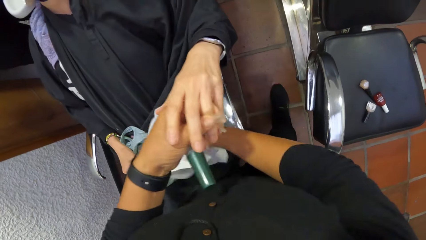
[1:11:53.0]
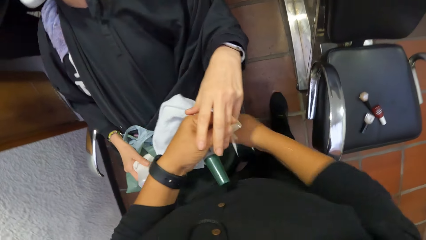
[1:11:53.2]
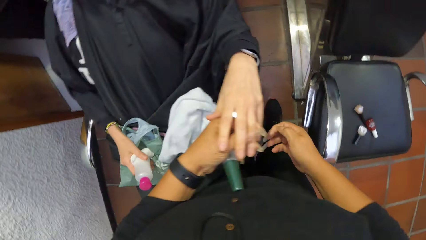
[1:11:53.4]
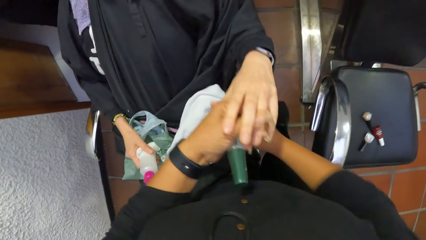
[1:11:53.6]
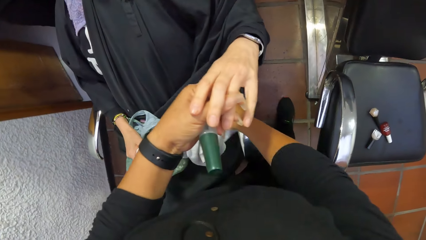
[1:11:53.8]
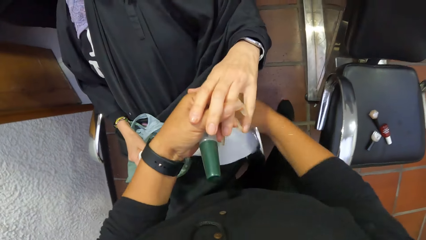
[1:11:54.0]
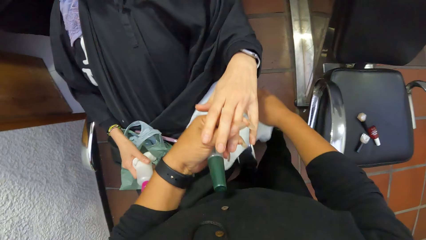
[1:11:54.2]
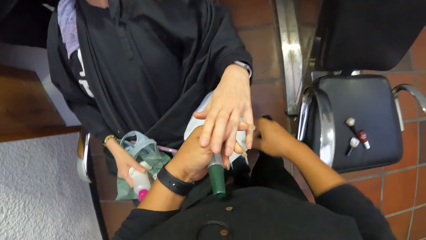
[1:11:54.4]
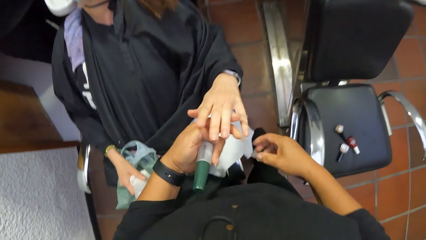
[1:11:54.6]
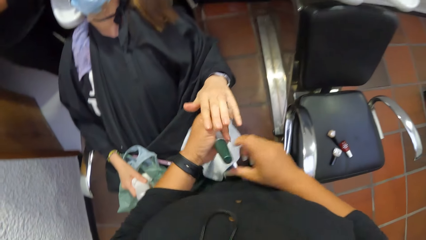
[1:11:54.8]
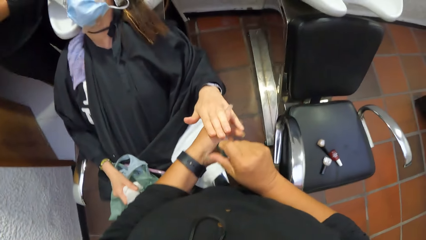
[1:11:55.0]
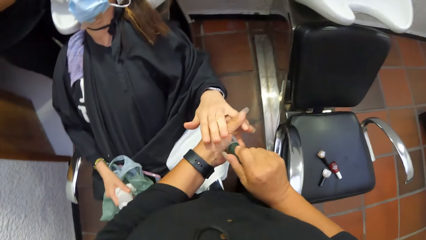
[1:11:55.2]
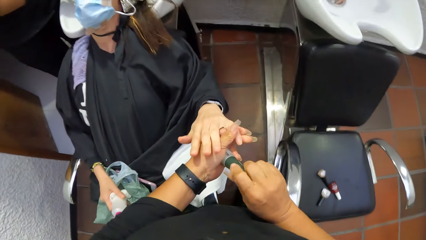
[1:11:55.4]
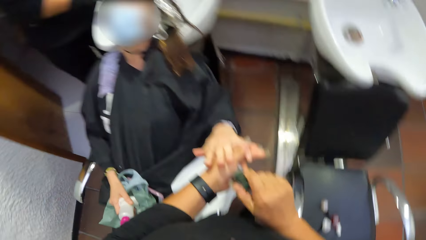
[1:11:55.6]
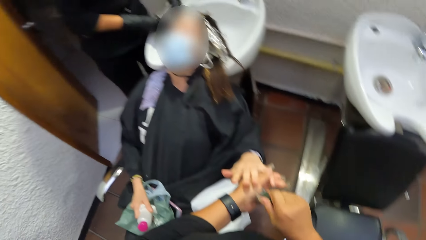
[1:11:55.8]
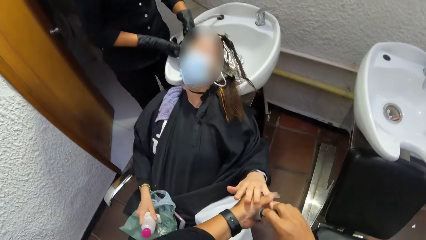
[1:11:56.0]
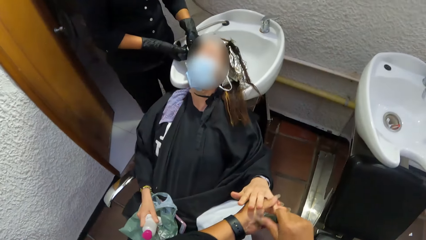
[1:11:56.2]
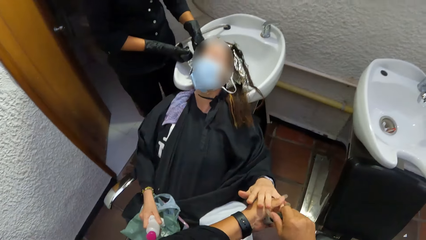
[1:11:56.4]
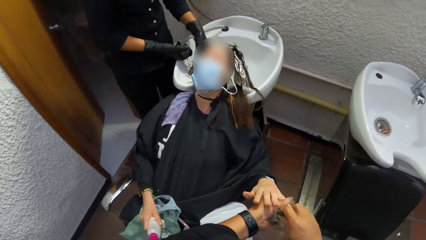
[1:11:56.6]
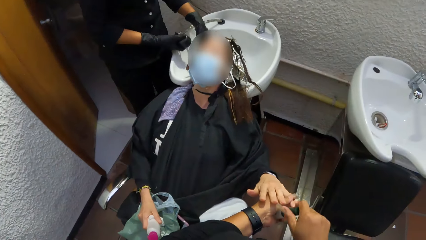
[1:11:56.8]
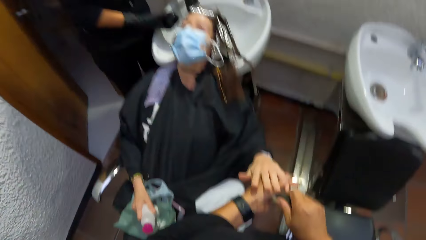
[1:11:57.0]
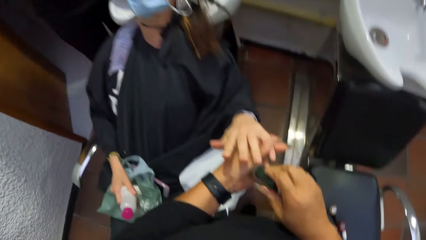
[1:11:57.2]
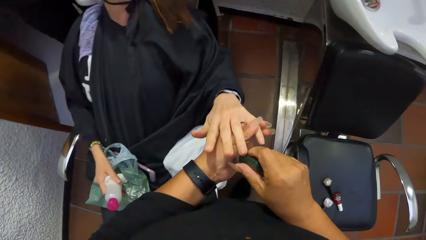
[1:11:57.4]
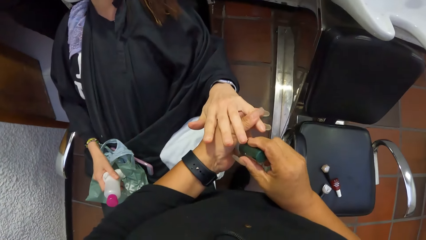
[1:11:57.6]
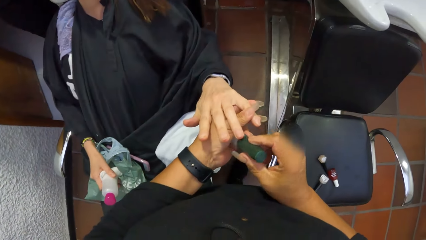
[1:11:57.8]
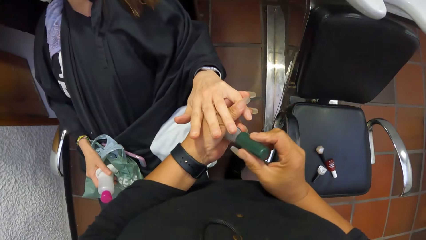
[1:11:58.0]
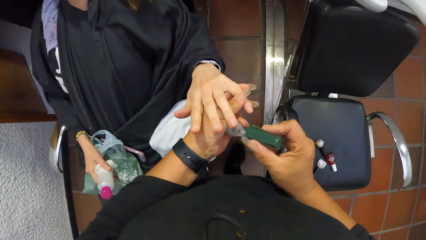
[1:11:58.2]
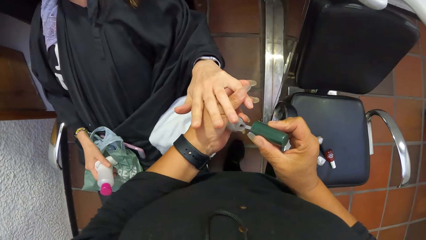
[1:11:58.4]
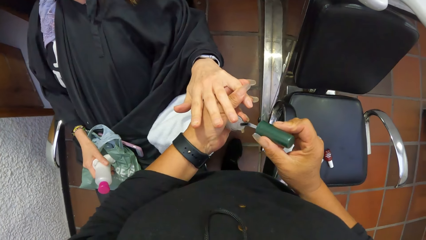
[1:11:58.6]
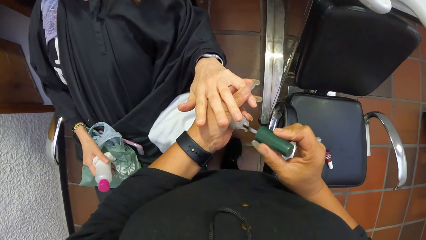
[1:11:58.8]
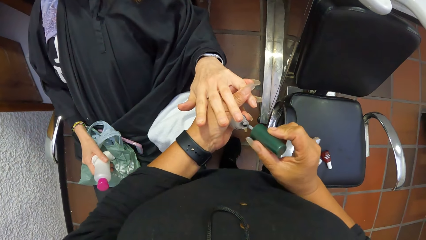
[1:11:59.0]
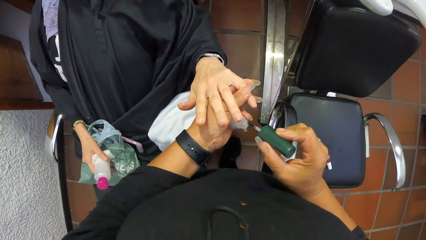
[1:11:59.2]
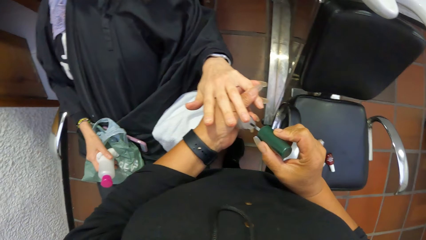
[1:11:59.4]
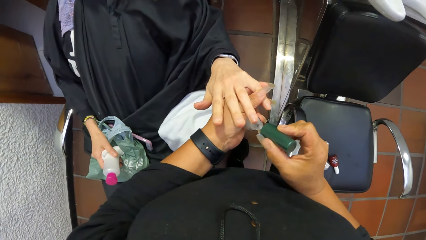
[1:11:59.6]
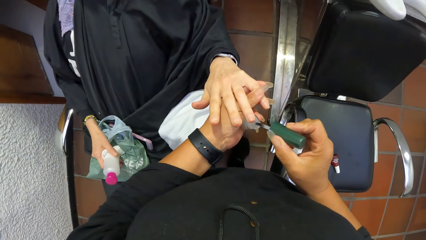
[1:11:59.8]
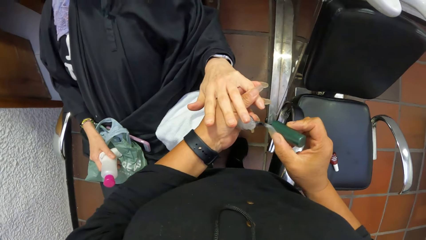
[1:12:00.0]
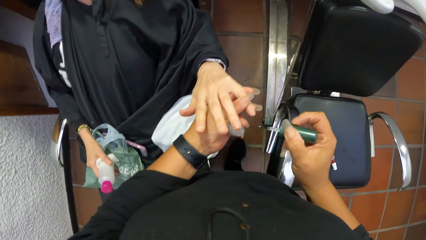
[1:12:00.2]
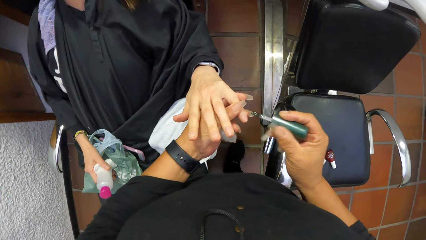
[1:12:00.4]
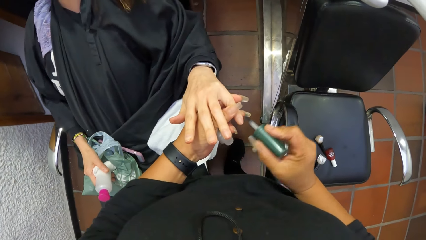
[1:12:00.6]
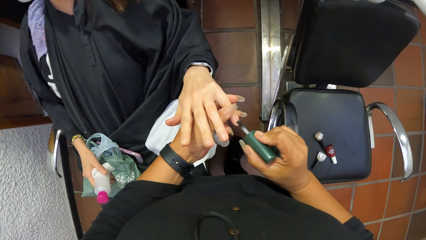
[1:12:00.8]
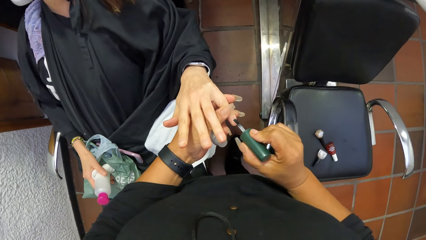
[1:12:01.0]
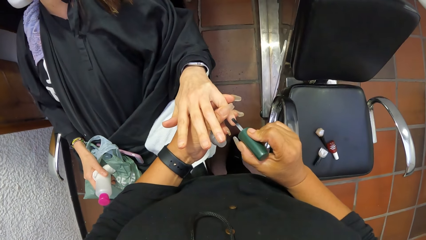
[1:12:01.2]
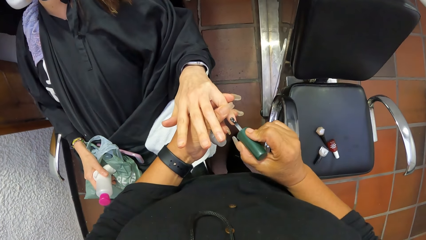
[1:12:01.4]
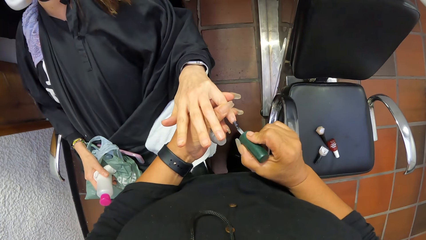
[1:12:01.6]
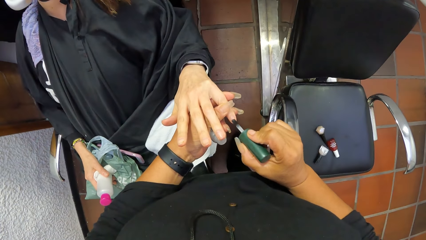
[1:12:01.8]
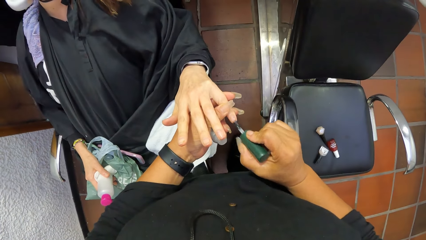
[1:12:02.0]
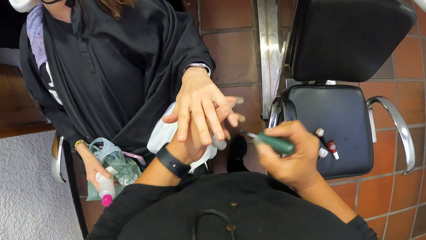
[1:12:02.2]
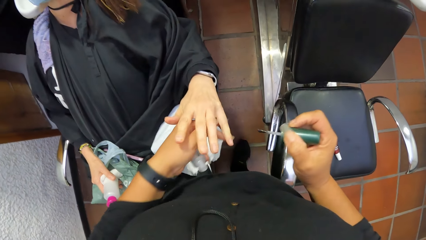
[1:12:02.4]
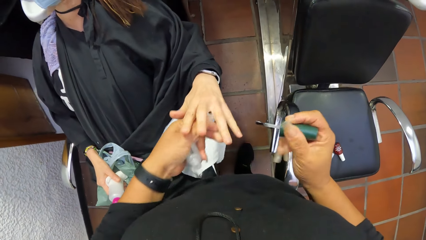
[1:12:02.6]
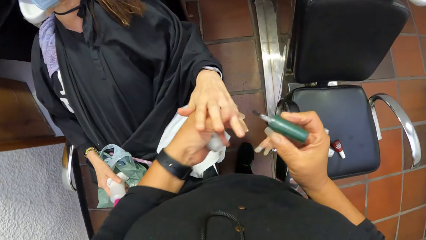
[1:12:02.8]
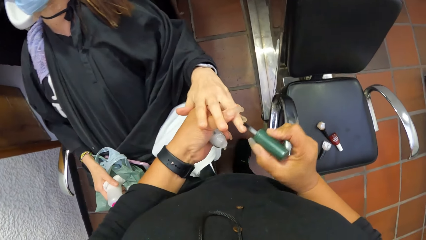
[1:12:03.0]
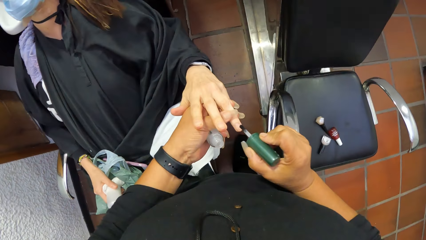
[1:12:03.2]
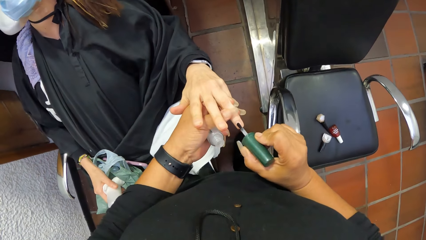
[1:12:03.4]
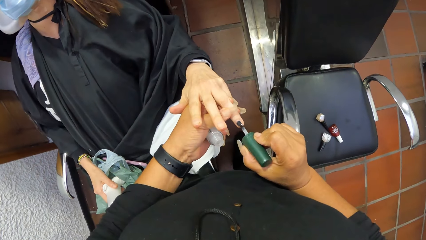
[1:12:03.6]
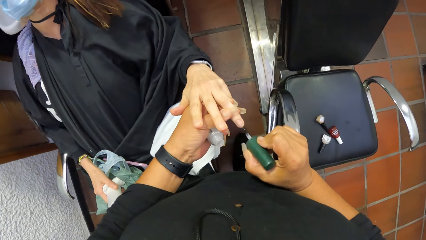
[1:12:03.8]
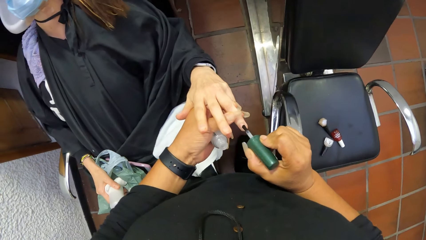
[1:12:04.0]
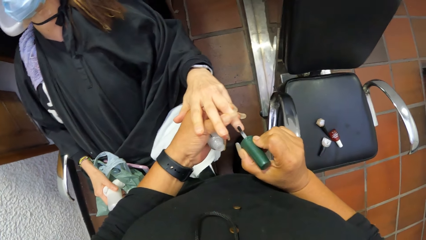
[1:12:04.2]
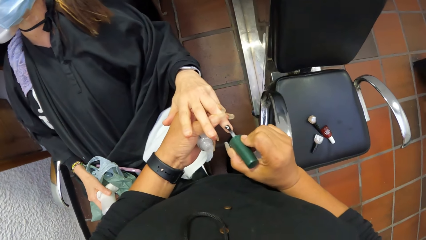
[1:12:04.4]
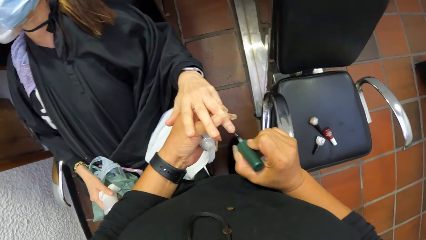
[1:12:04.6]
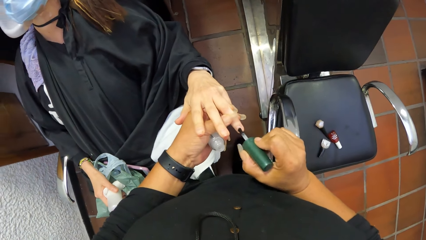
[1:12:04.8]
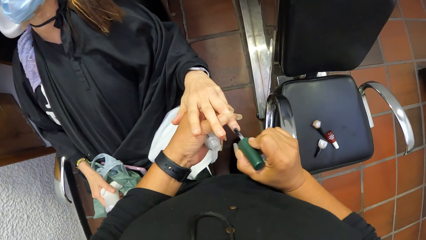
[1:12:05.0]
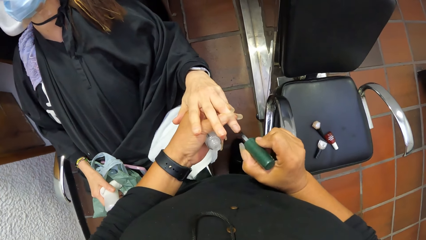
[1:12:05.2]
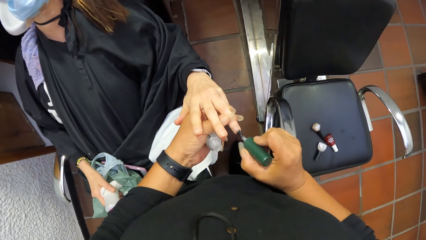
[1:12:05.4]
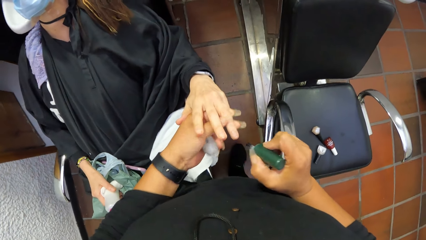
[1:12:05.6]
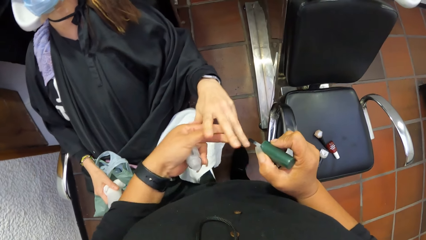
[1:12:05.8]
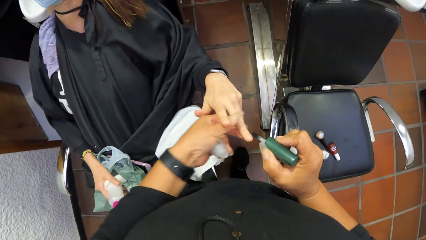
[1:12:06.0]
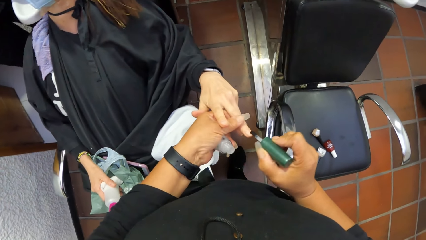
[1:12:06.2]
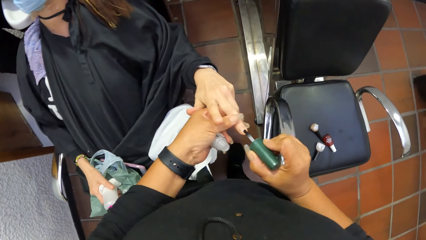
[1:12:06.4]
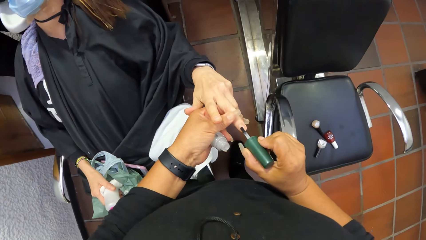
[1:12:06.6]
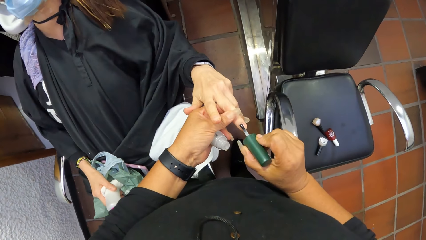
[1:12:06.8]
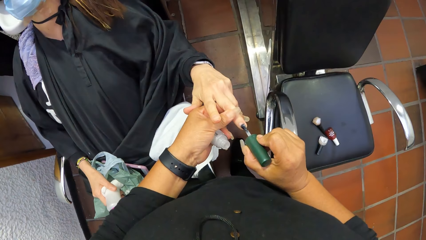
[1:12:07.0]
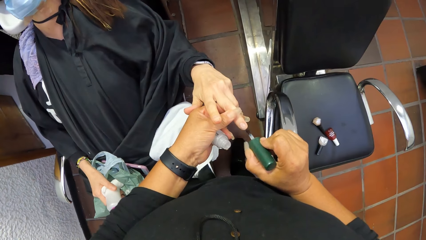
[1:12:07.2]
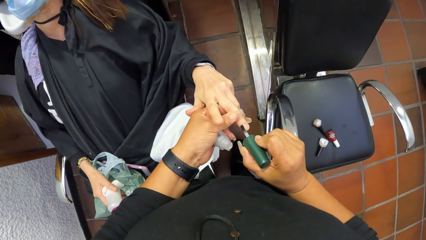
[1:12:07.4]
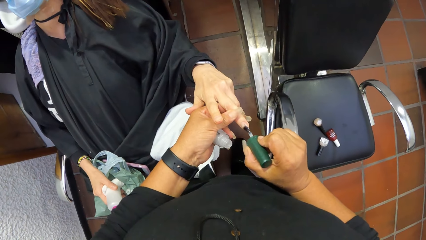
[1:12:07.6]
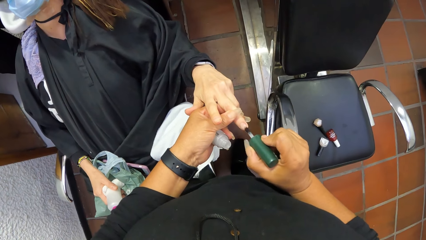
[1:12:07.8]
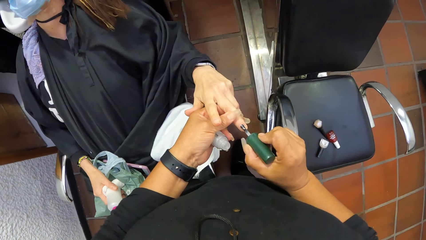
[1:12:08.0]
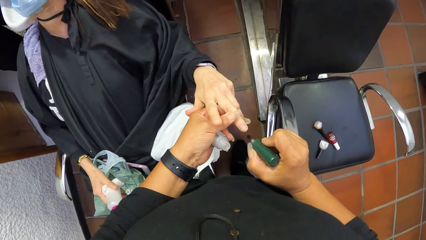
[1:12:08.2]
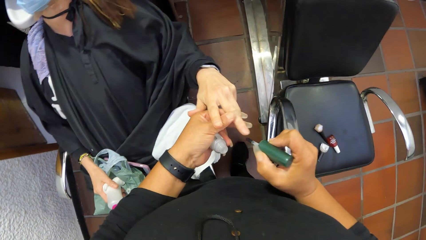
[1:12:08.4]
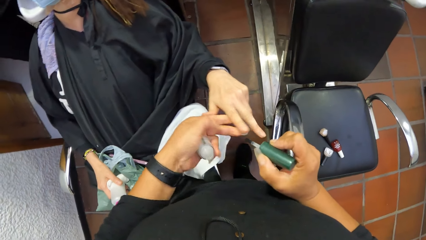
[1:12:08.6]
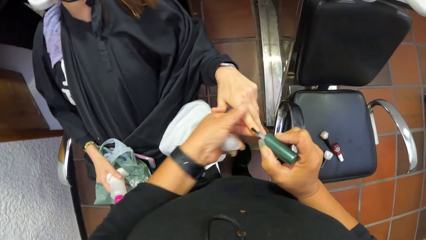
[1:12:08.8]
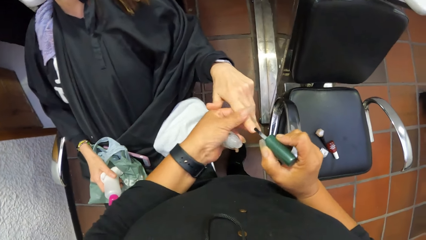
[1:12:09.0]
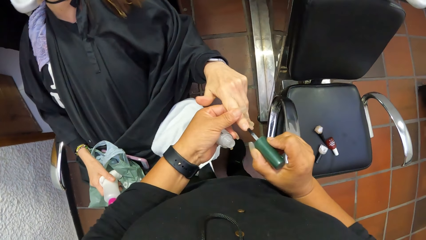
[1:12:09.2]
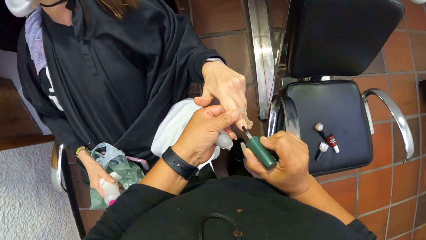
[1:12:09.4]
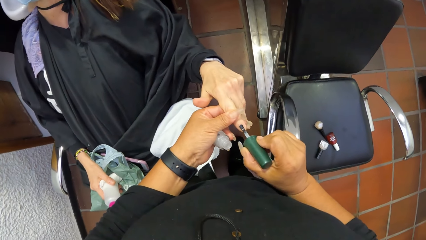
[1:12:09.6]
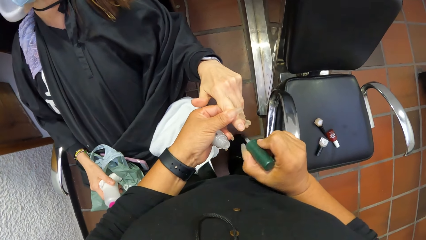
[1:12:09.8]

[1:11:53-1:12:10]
The camera wearer puts the towel on the woman's lap. She opens the nail polish bottle in her left hand with the lid in her right hand. She applies base coat nail polish on the woman's left fingers with the brush in her right hand.
